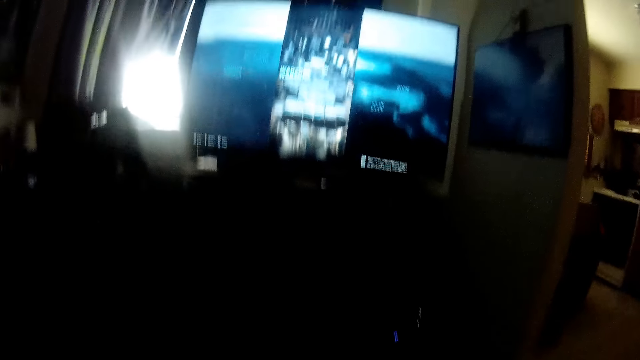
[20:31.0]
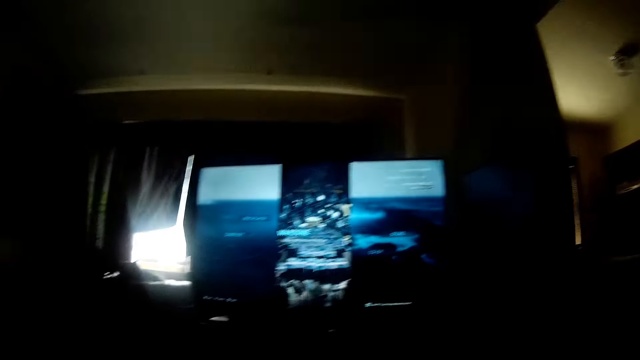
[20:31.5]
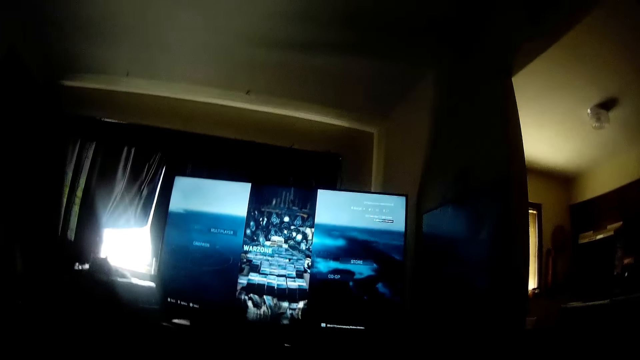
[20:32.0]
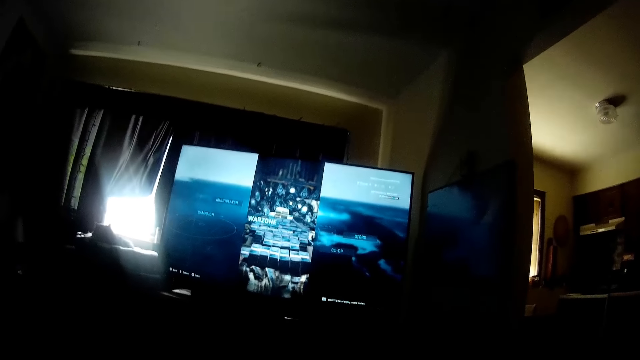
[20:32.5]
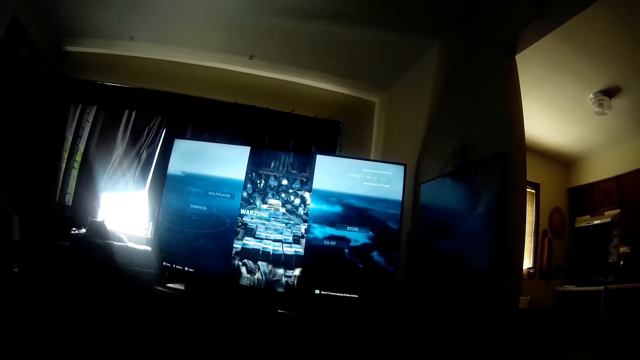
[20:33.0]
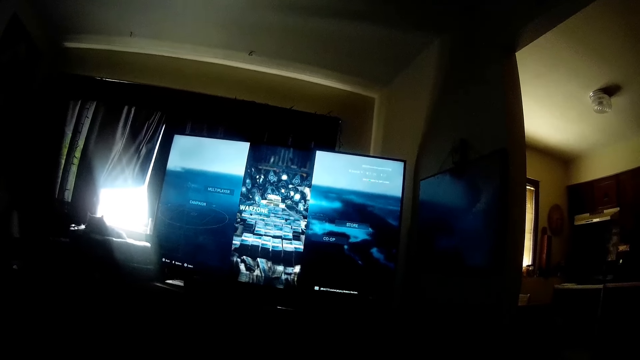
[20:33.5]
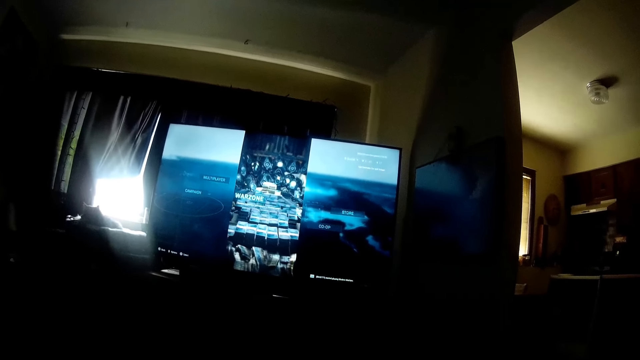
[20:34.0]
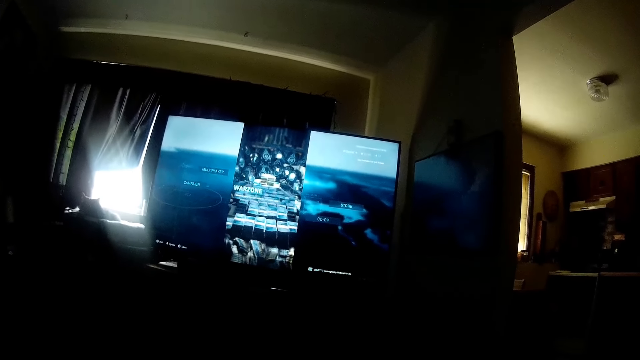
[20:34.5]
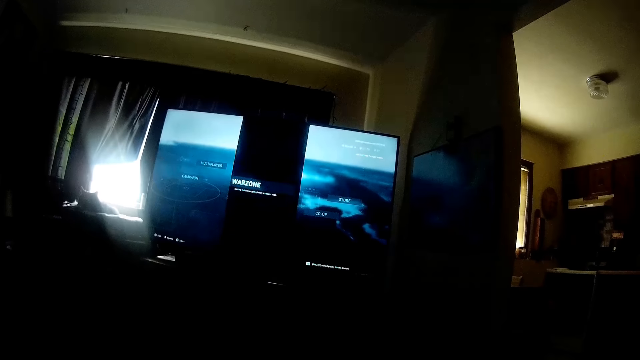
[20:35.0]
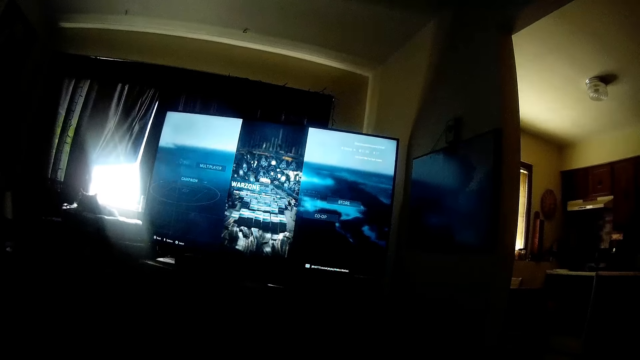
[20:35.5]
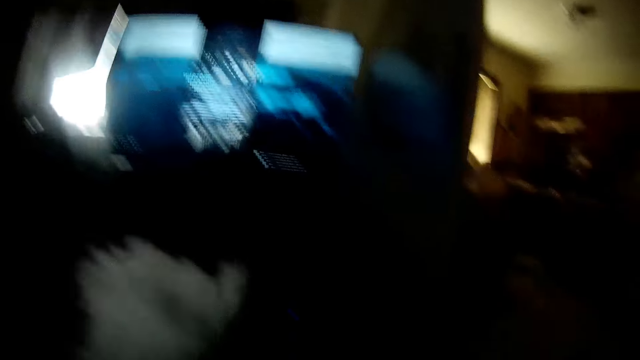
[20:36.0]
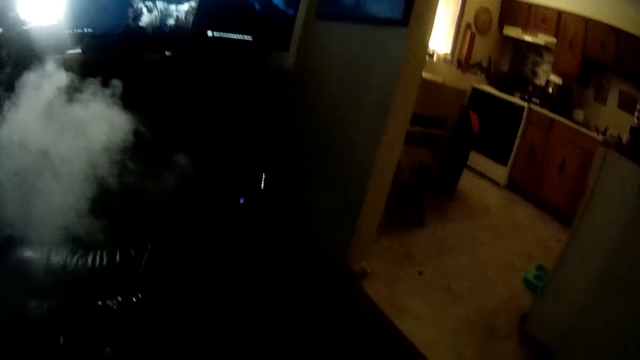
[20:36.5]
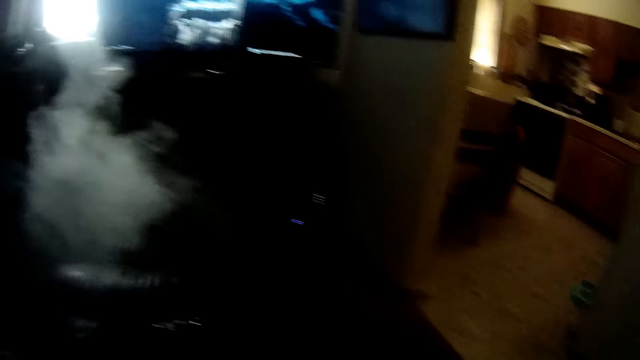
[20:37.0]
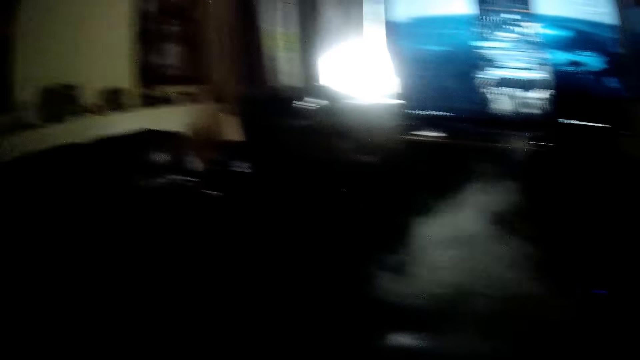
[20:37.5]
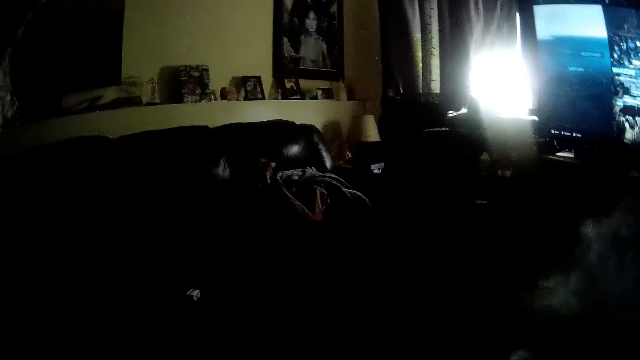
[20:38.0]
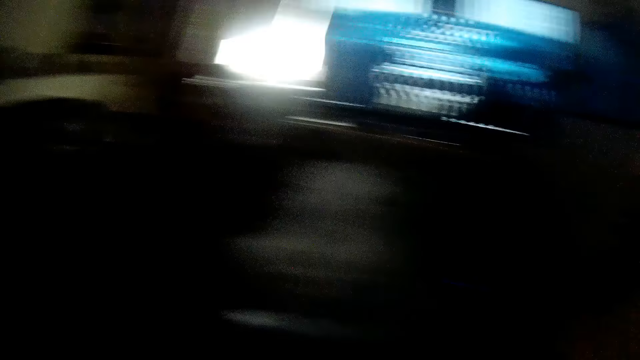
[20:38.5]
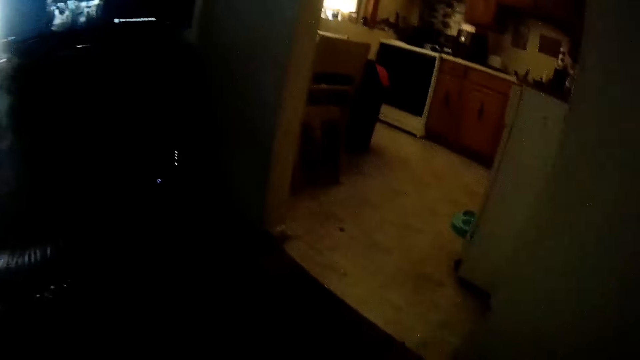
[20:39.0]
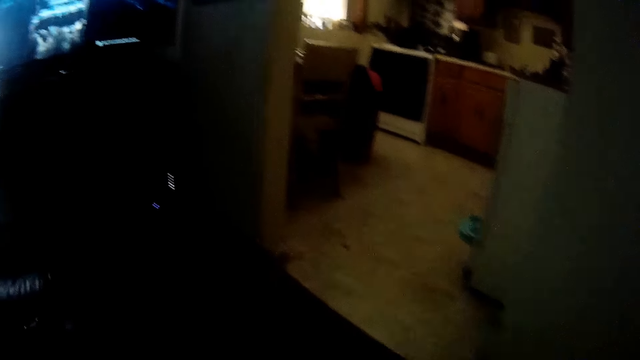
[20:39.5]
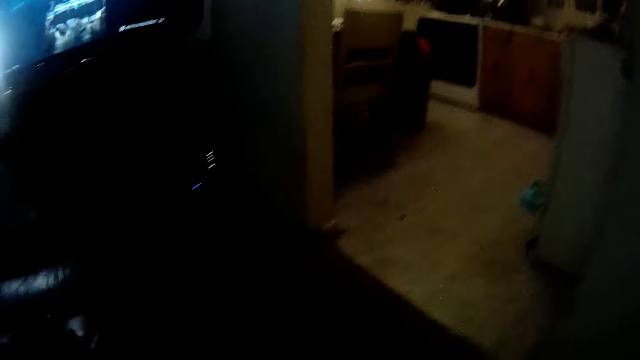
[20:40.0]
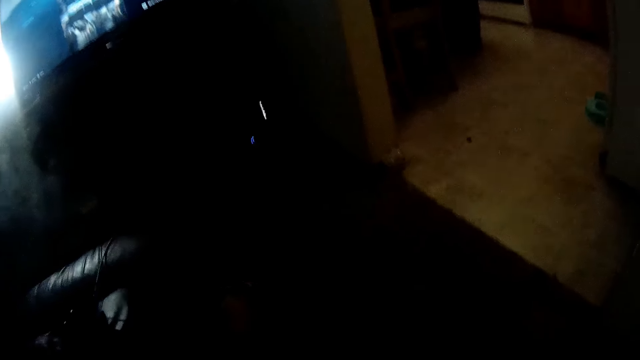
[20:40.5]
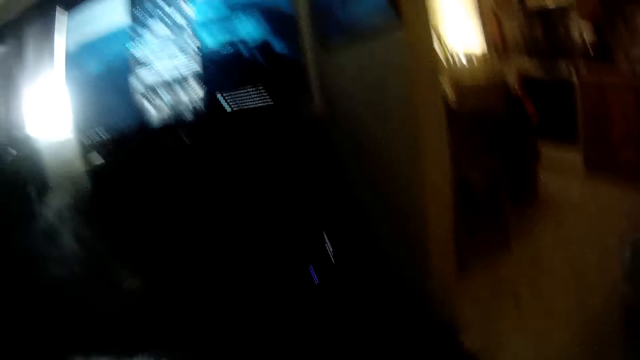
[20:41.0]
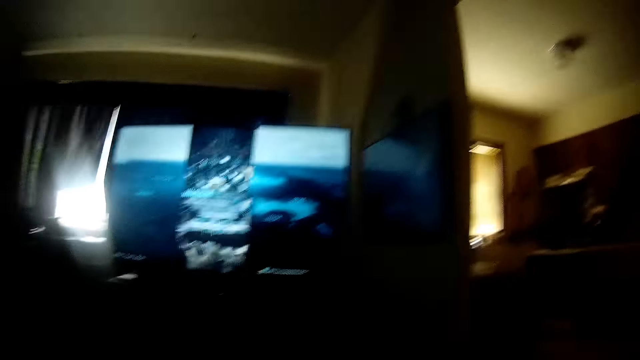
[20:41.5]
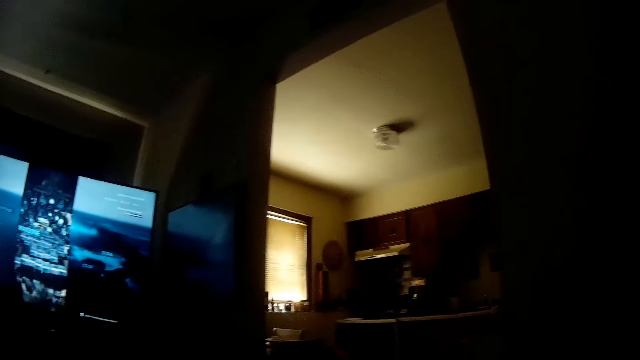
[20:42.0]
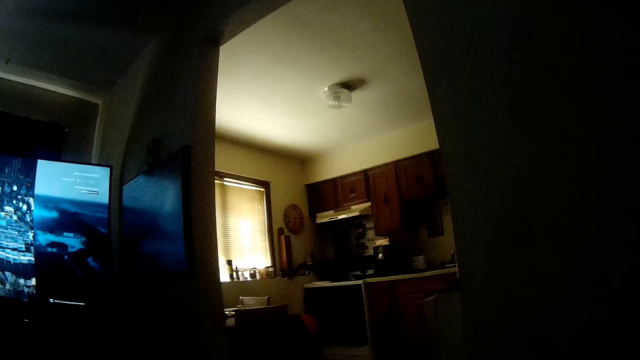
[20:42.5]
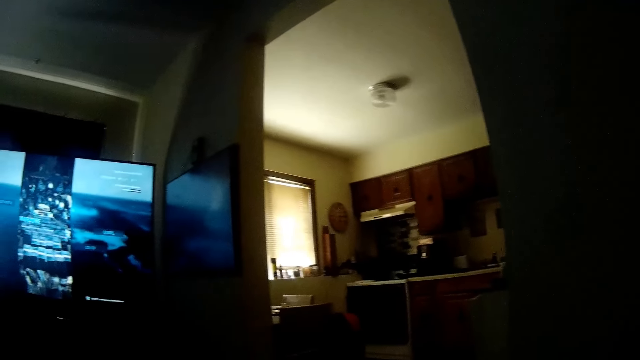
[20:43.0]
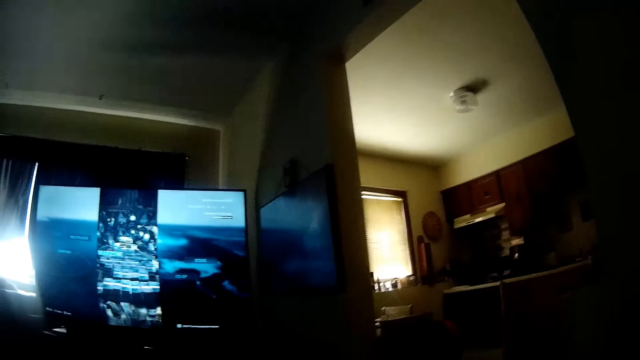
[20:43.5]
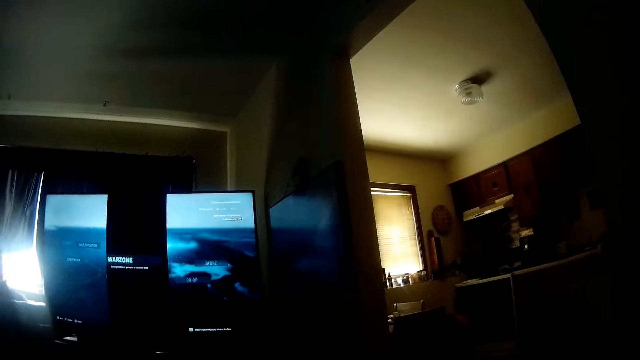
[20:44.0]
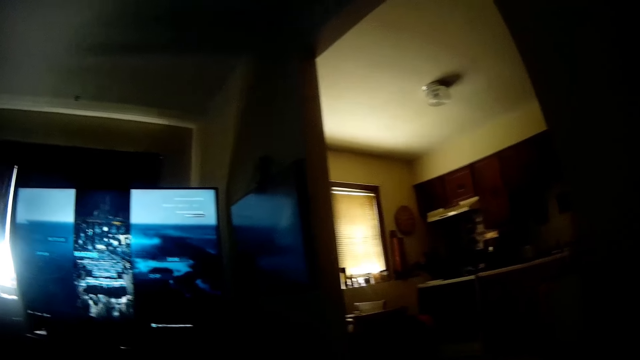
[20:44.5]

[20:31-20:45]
The camera wearer looks at the screen. They smoke. They look around. They speak with a woman.

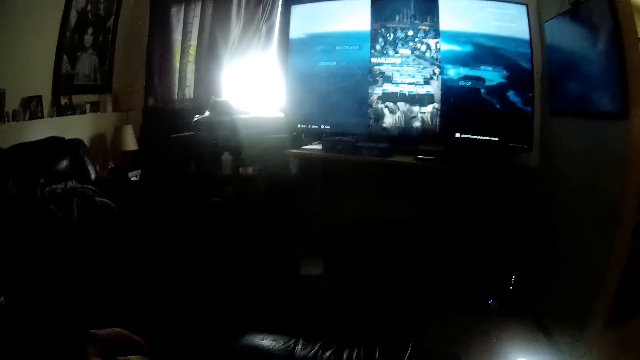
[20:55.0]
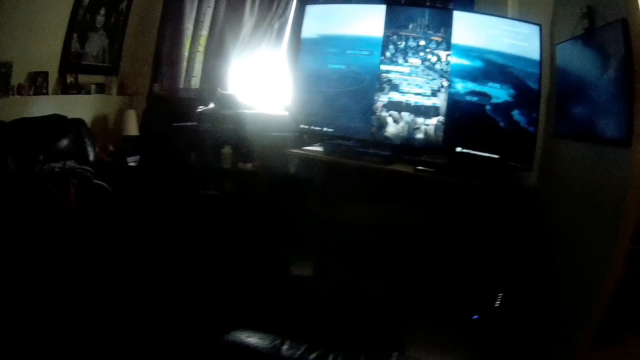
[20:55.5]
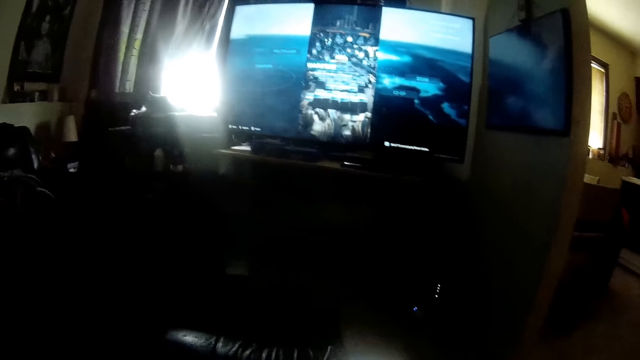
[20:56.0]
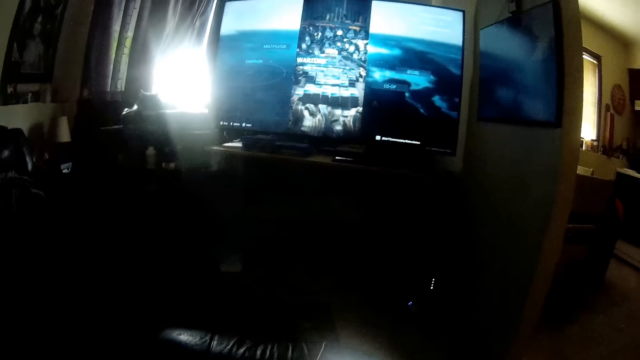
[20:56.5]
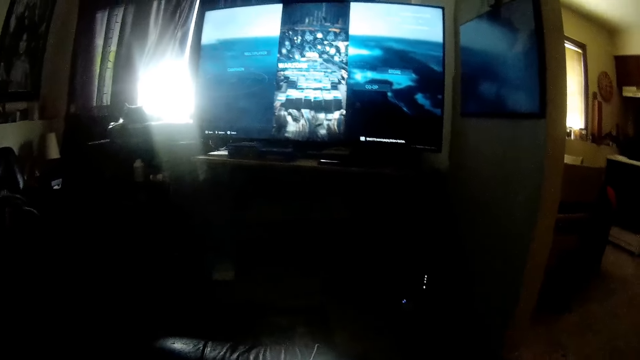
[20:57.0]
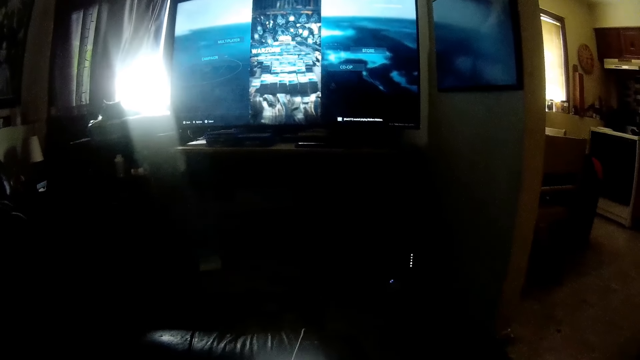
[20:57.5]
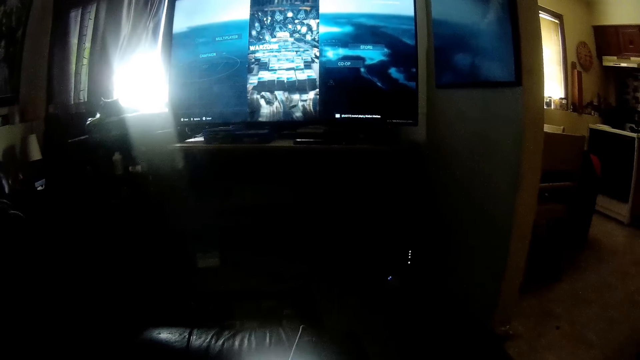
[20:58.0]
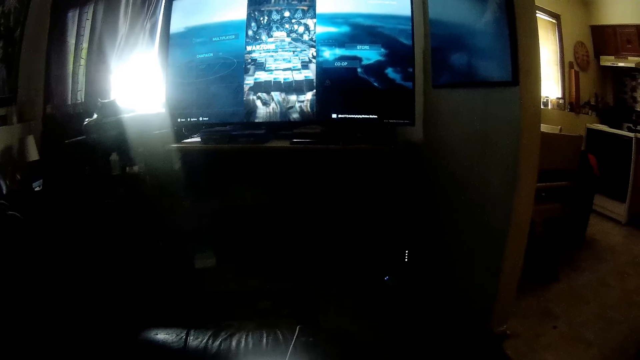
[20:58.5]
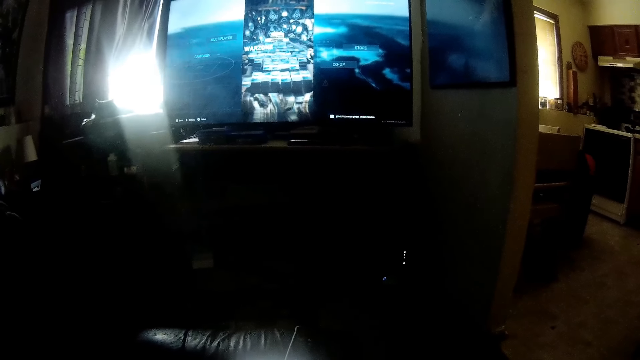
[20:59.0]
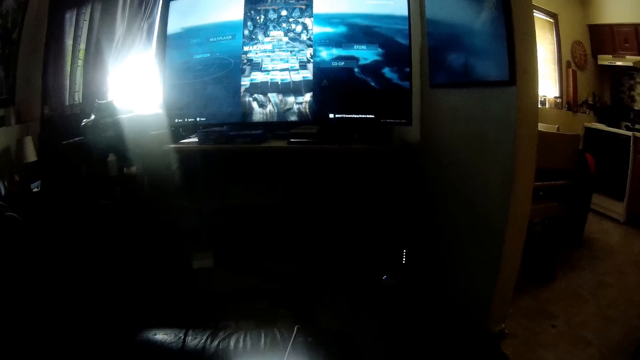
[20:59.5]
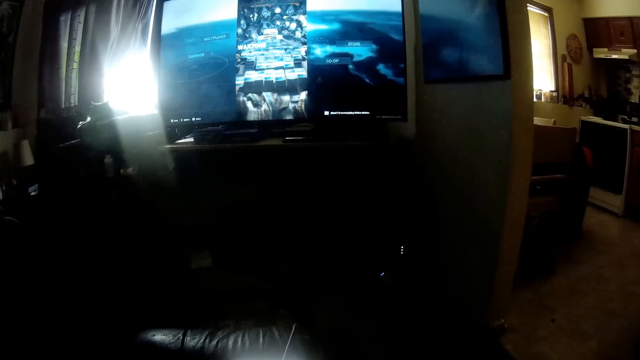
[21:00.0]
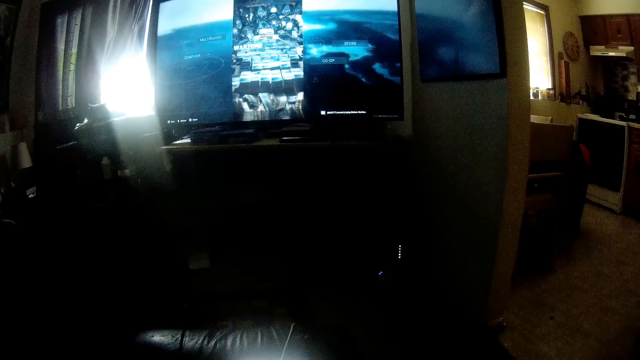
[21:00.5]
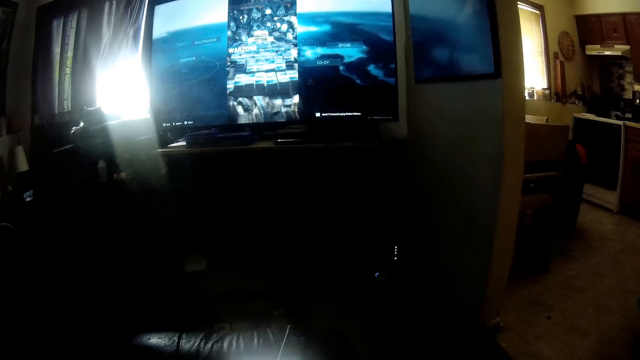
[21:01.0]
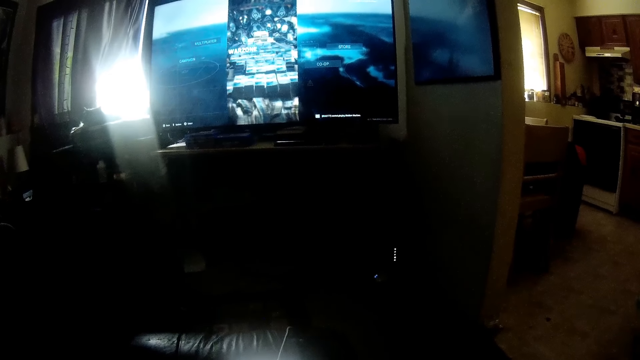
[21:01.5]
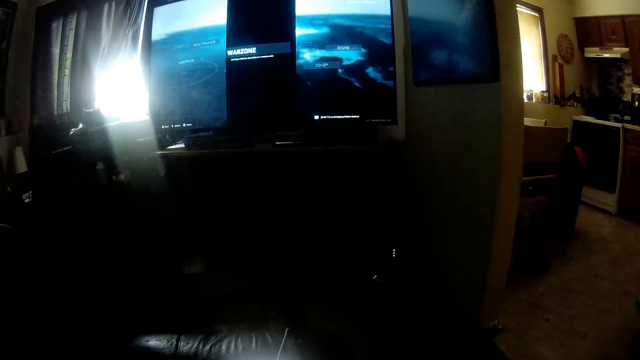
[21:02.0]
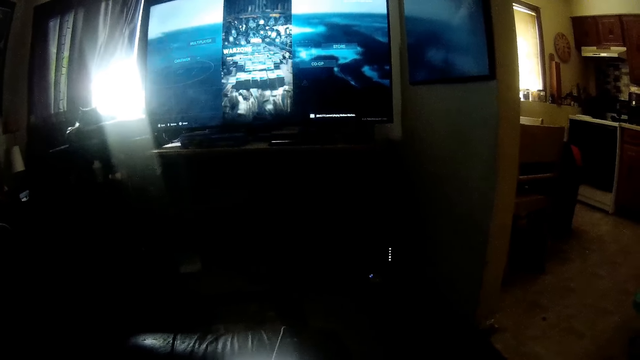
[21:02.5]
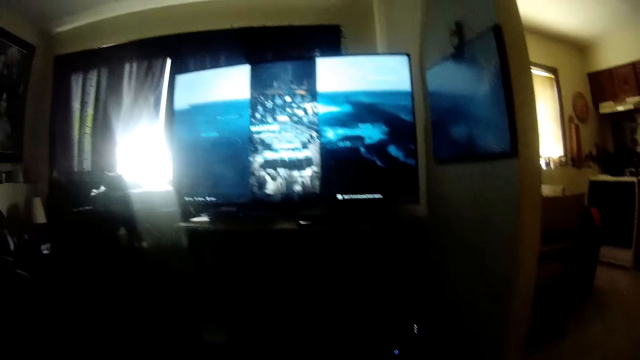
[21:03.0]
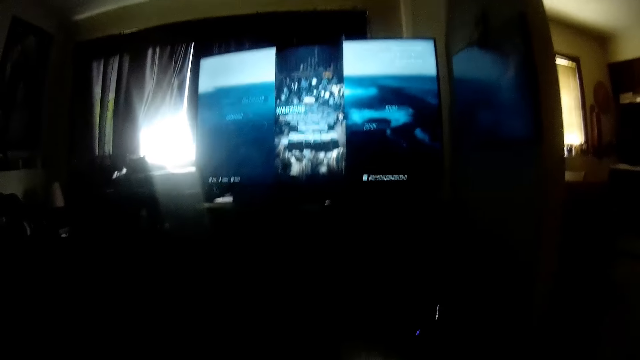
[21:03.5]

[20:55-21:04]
The camera wearer looks at the screen.
